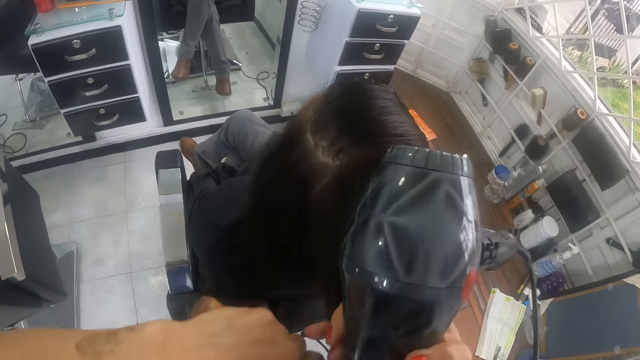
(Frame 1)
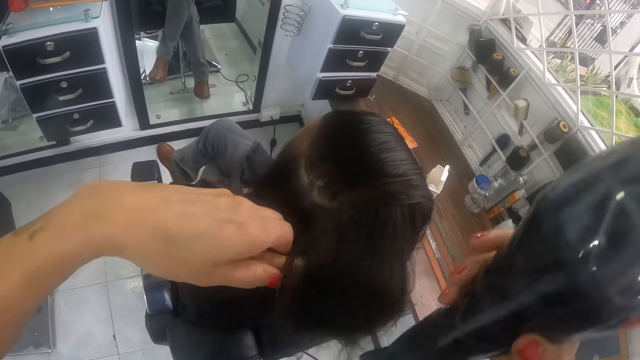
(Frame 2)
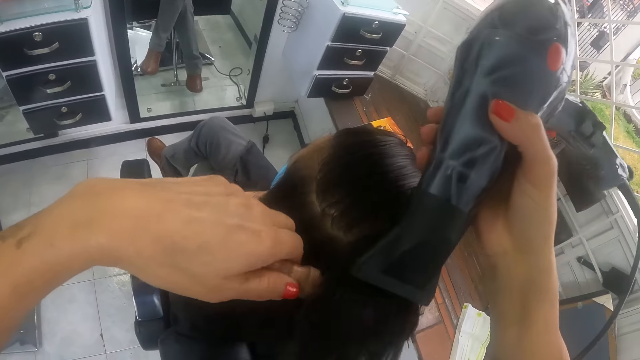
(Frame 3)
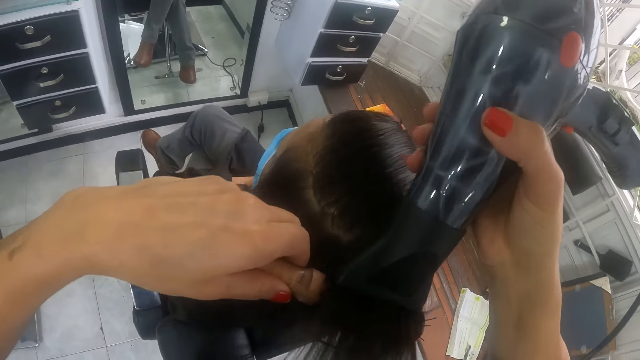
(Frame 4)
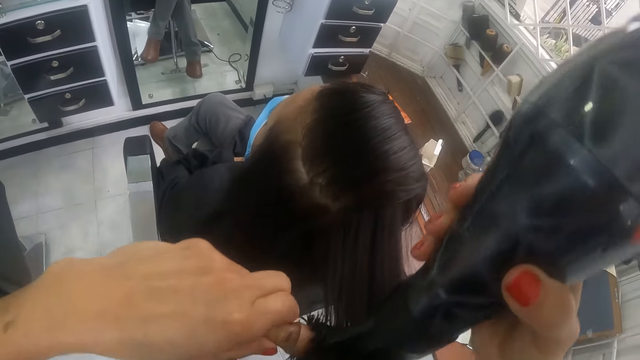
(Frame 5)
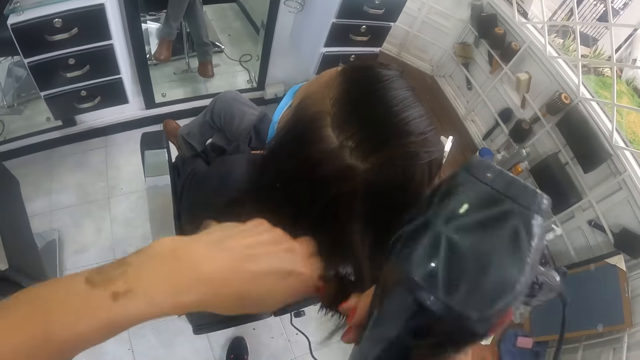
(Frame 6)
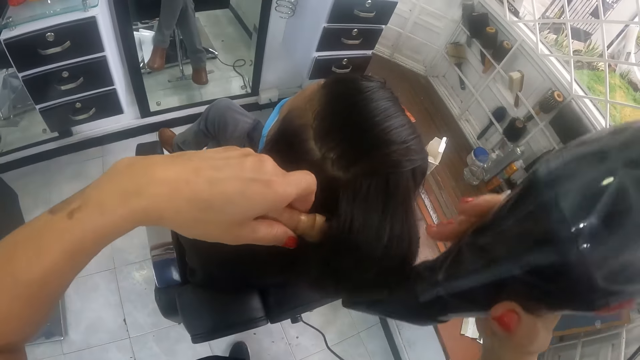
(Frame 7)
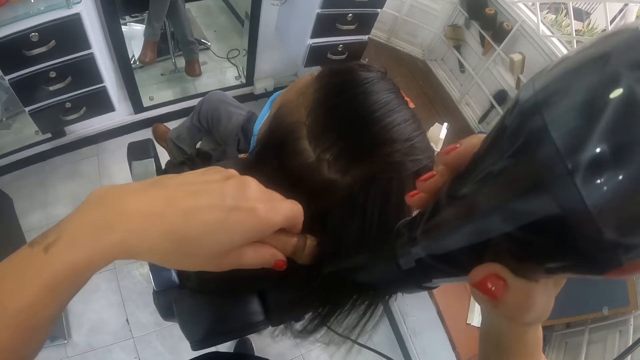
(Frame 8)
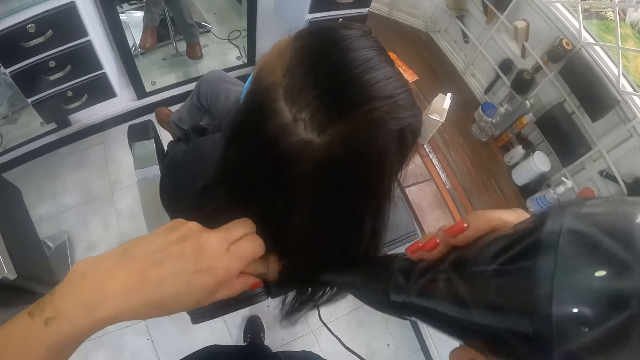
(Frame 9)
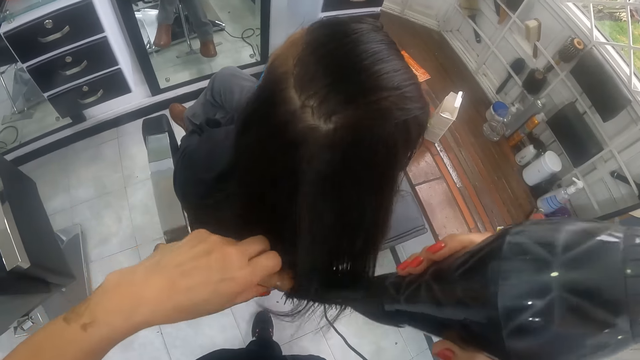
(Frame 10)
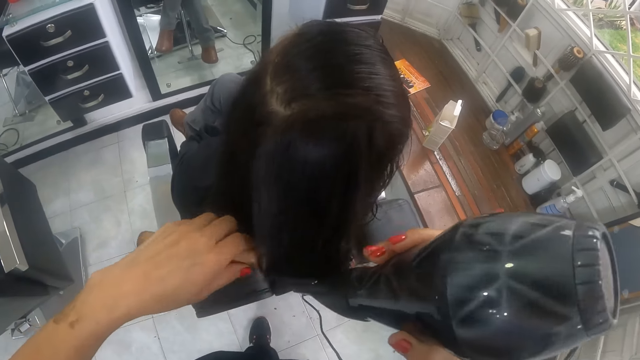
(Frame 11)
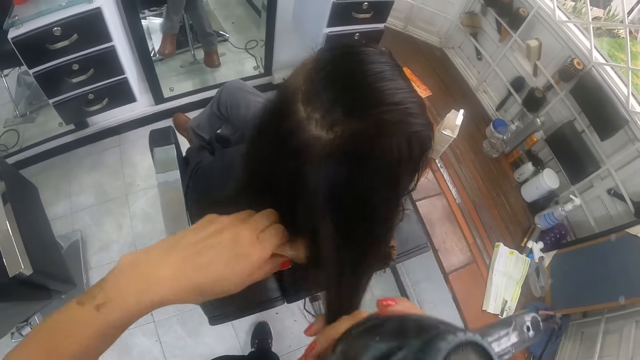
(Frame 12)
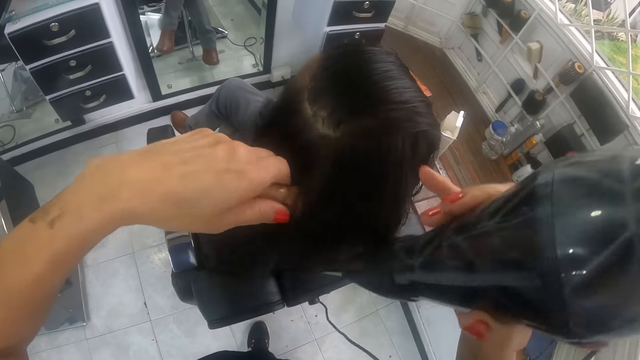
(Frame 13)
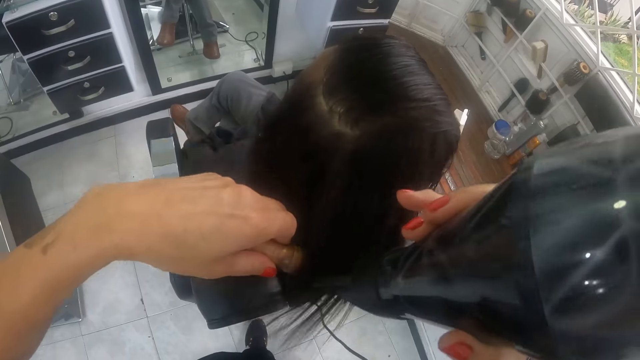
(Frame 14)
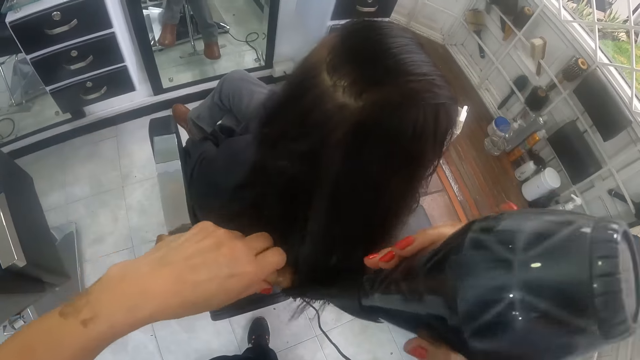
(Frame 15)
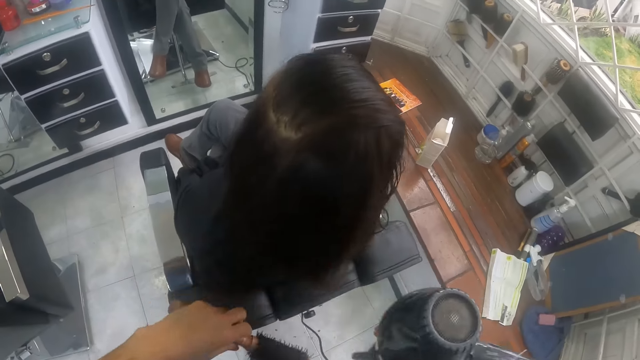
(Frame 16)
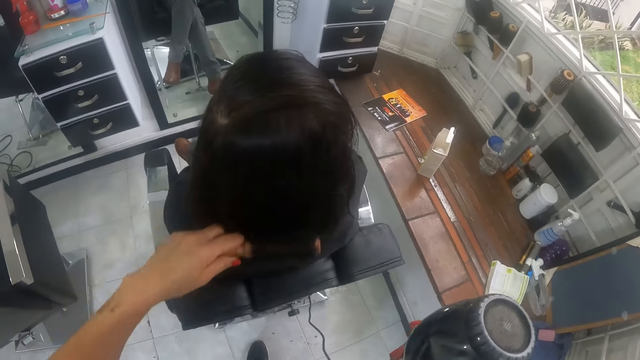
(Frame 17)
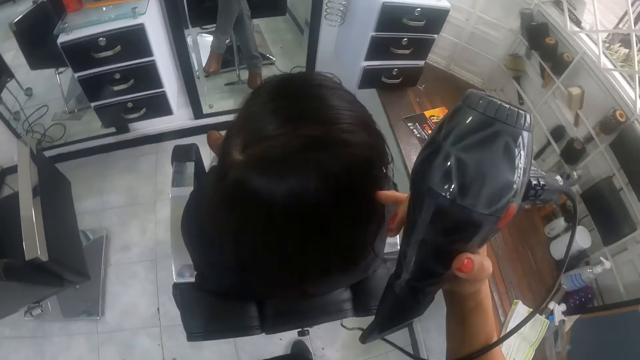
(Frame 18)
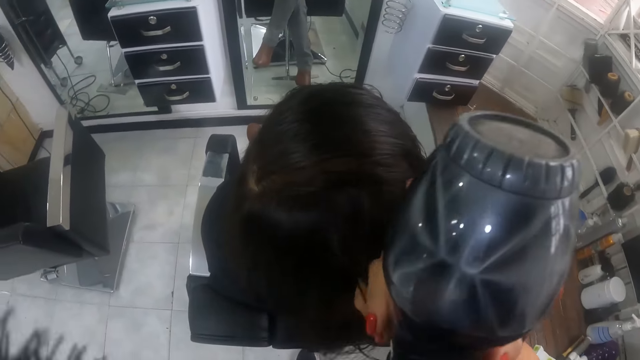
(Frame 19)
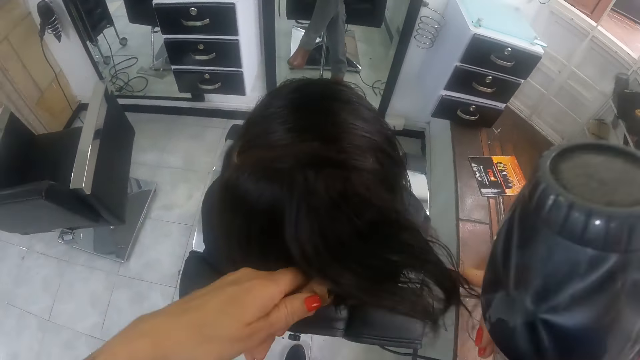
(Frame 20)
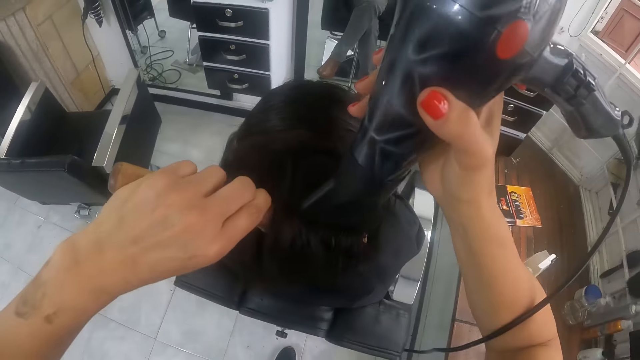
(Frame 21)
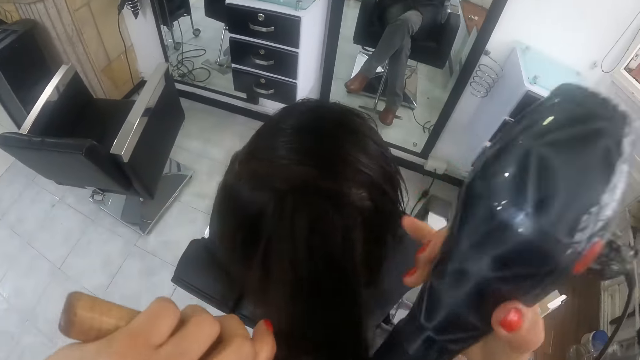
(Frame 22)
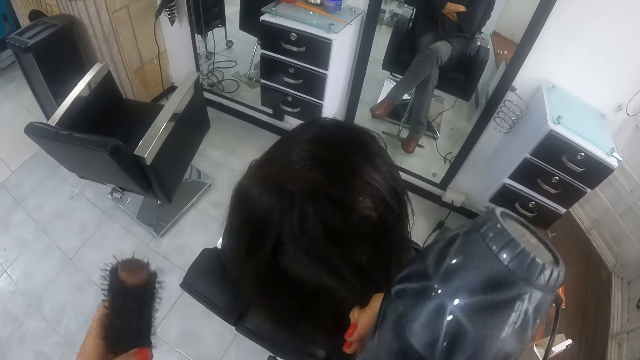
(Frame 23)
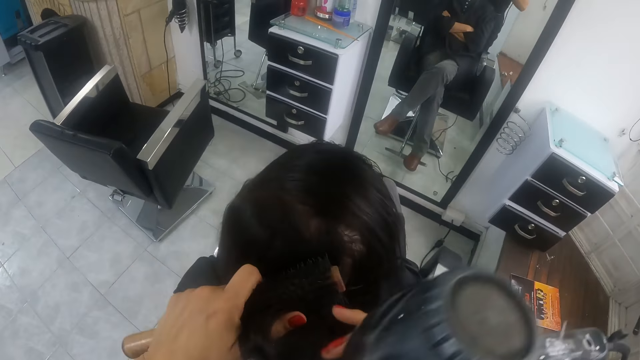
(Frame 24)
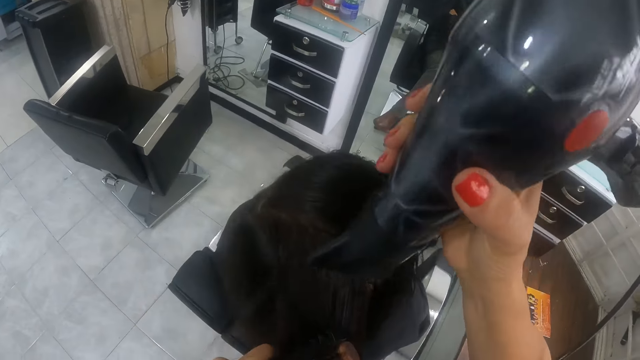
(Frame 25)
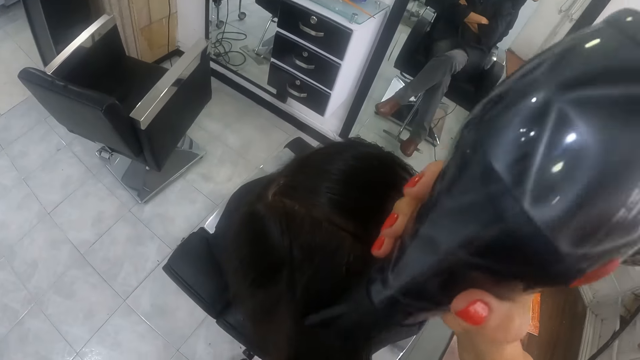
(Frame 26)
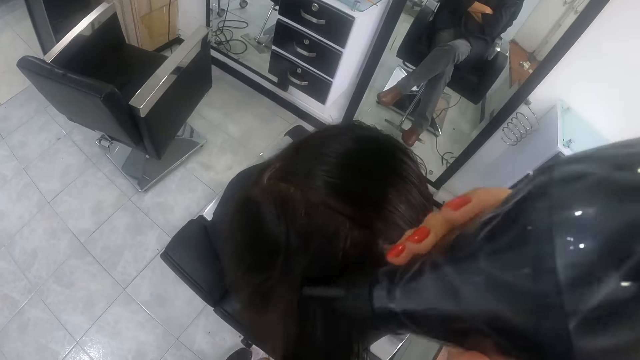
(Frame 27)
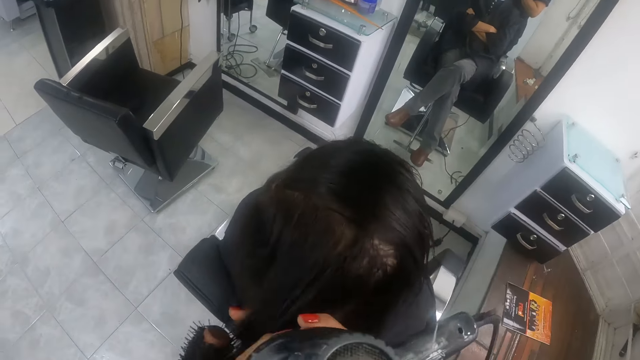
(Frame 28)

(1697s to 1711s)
The camera wearer pulls the portion of the hair of the man from the round brush in her left hand with her right hand. She straightens the portion of the hair of the man from her right hand with the round brush in her left hand. She uses the hair dryer in her right hand on the portion of the hair of the man. She pulls the portion of the hair of the man from the round brush in her left hand with her right hand. She straightens the portion of the hair of the man from her right hand with the round brush in her left hand. She uses the hair dryer in her right hand on the portion of the hair of the man. She pulls the portion of the hair of the man from the round brush in her left hand with her right hand. She straightens the portion of the hair of the man from her right hand with the round brush in her left hand. She uses the hair dryer in her right hand on the portion of the hair of the man. She brushes the portion of the hair of the man with the round brush in her left hand. She pulls a portion of the hair of the man with her right hand. She straightens the portion of the hair of the man from her right hand with the round brush in her left hand. She uses the hair dryer in her right hand on the portion of the hair of the man. She pulls the portion of the hair of the man from the round brush in her left hand with her right hand. She straightens the portion of the hair of the man from her right hand with the round brush in her left hand. She uses the hair dryer in her right hand on the portion of the hair of the man.

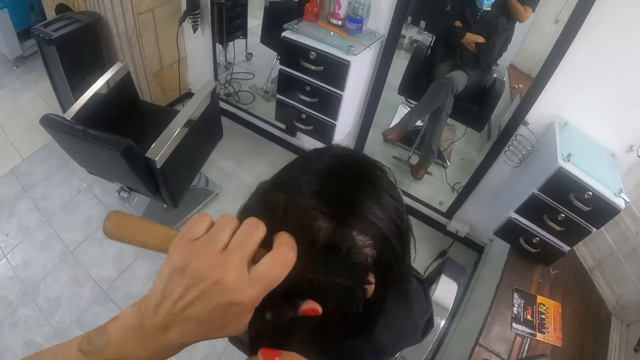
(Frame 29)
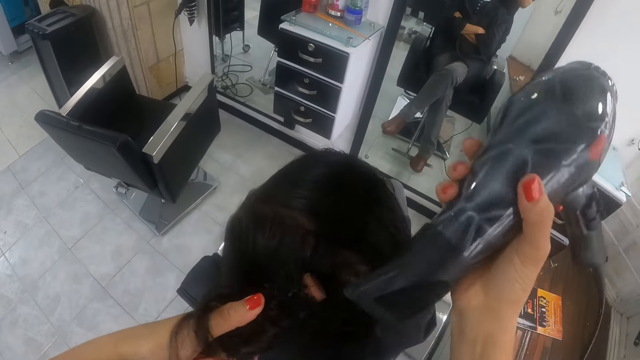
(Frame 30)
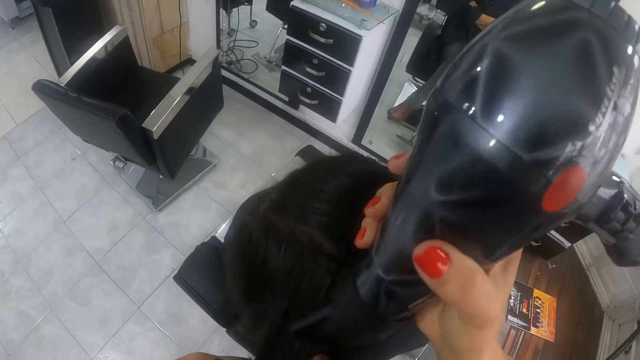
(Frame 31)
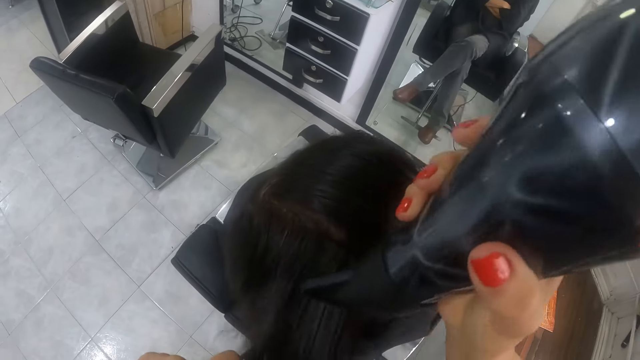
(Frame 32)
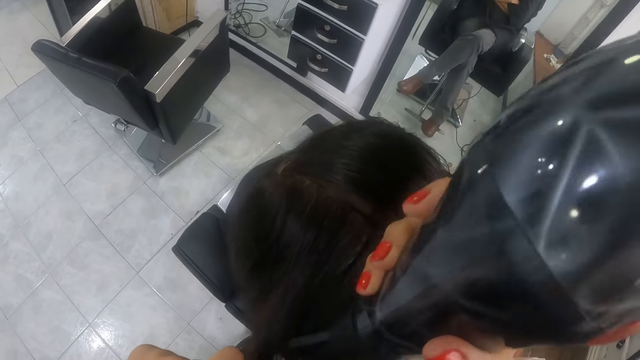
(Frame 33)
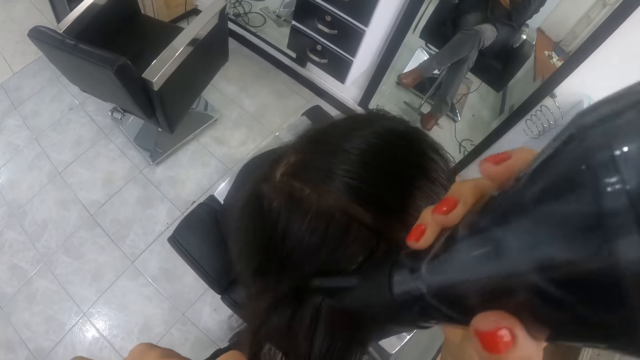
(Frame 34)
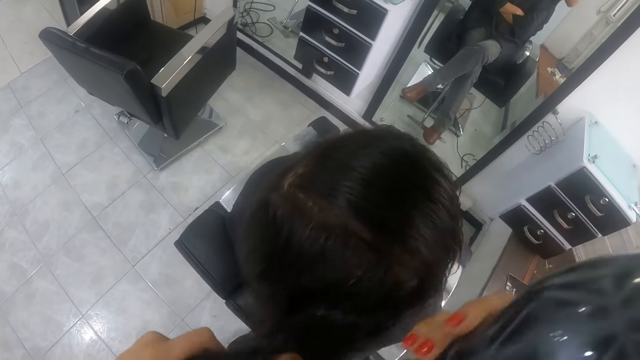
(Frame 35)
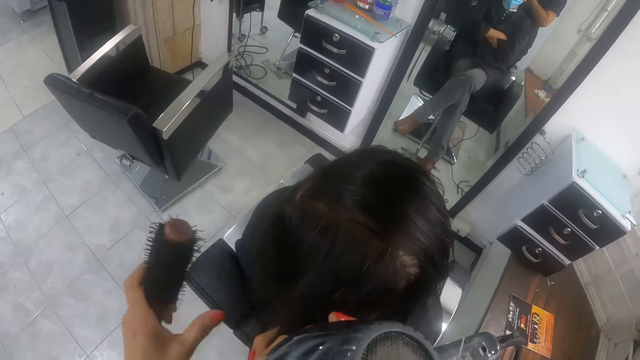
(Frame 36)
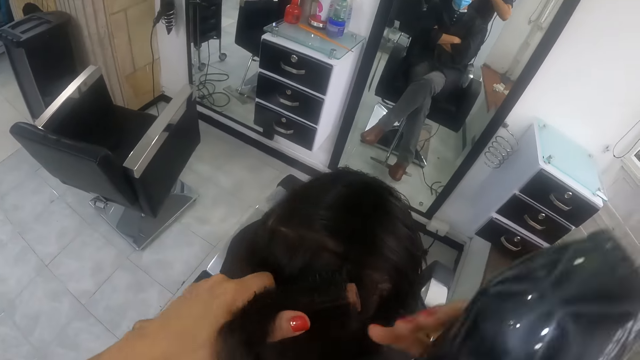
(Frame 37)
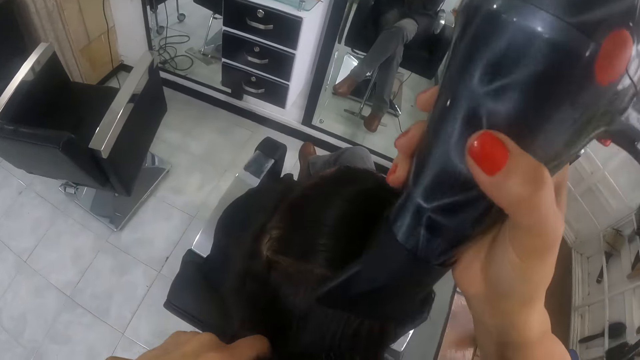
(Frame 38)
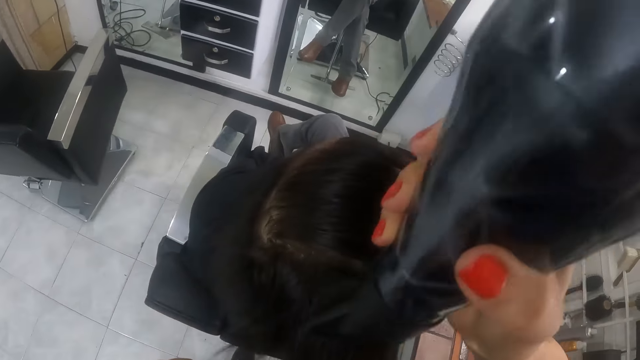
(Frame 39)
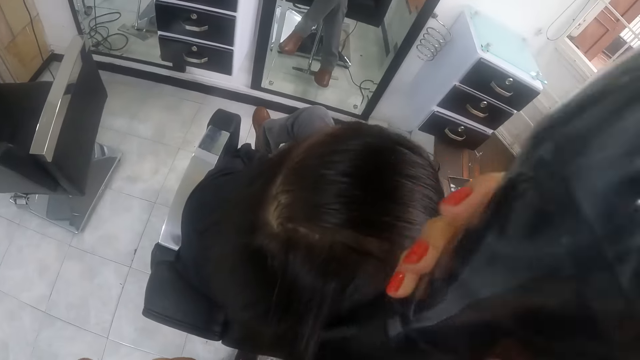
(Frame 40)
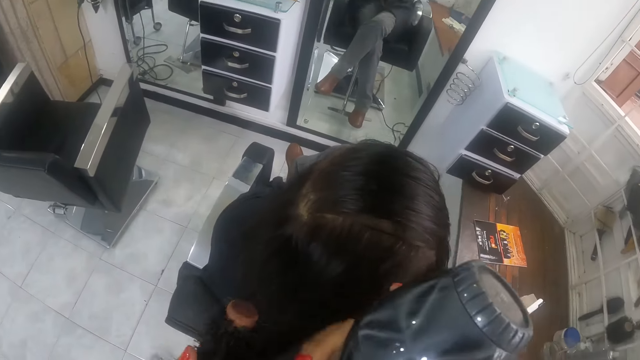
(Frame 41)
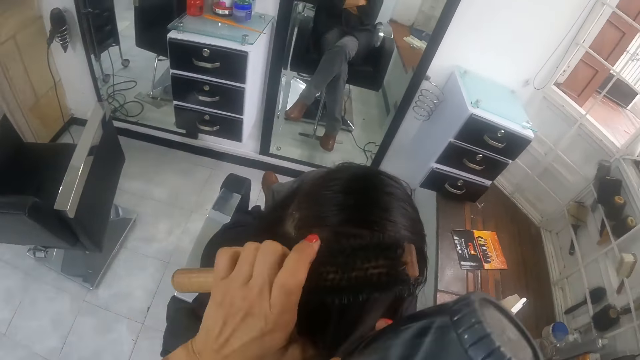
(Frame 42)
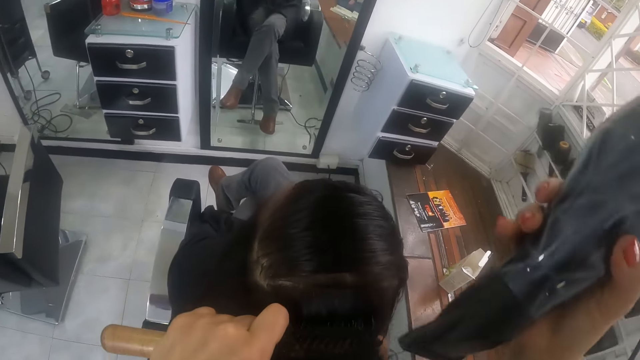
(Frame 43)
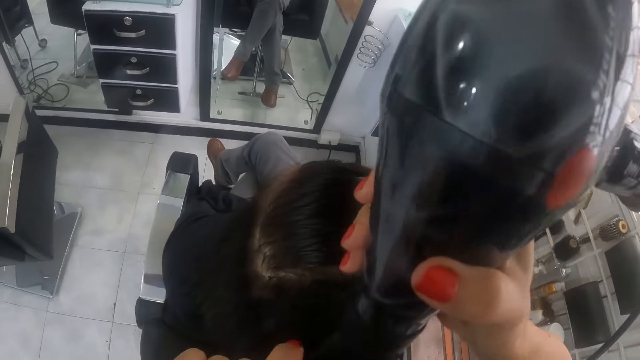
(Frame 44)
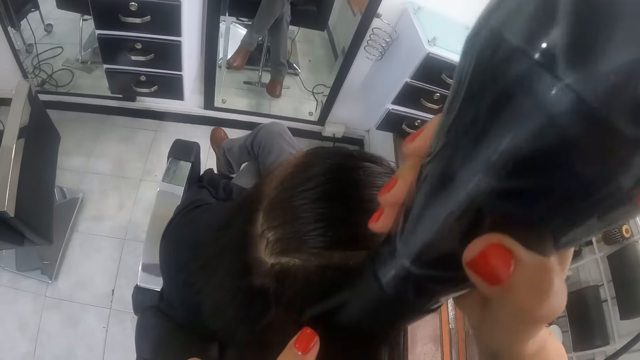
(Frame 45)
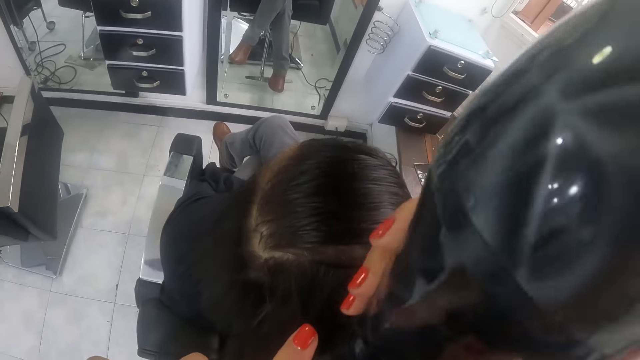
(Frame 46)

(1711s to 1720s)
The camera wearer pulls the portion of the hair of the man from the round brush in her left hand with her right hand. She straightens the portion of the hair of the man from her right hand with the round brush in her left hand. She uses the hair dryer in her right hand on the portion of the hair of the man. She pulls the portion of the hair of the man from the round brush in her left hand with her right hand. She straightens the portion of the hair of the man from her right hand with the round brush in her left hand. She uses the hair dryer in her right hand on the portion of the hair of the man. She pulls the portion of the hair of the man from the round brush in her left hand with her right hand. She straightens the portion of the hair of the man from her right hand with the round brush in her left hand. She uses the hair dryer in her right hand on the portion of the hair of the man.
